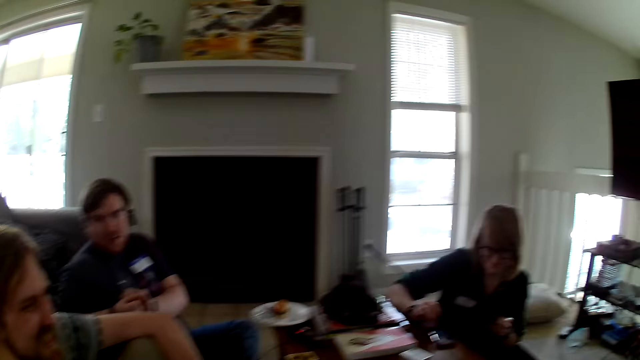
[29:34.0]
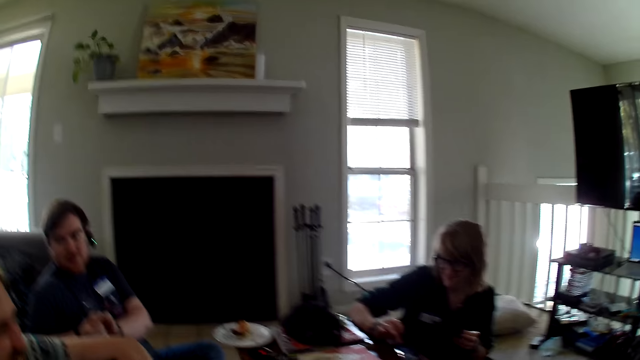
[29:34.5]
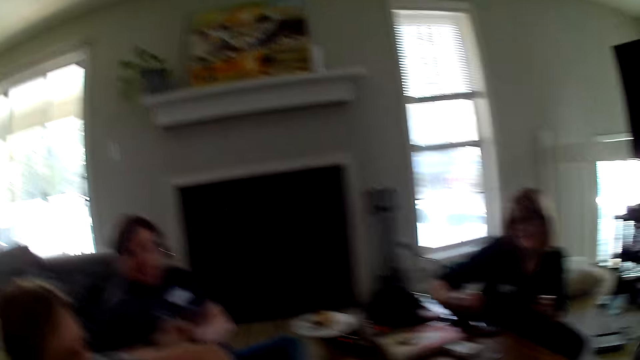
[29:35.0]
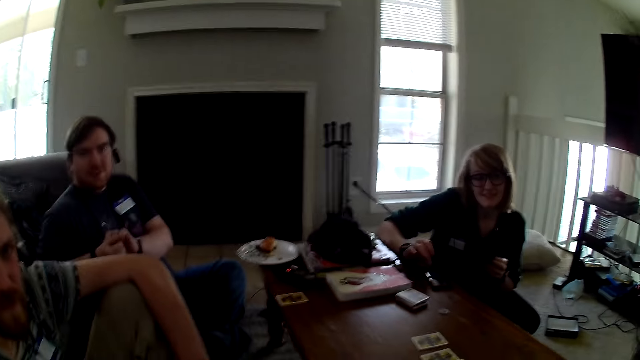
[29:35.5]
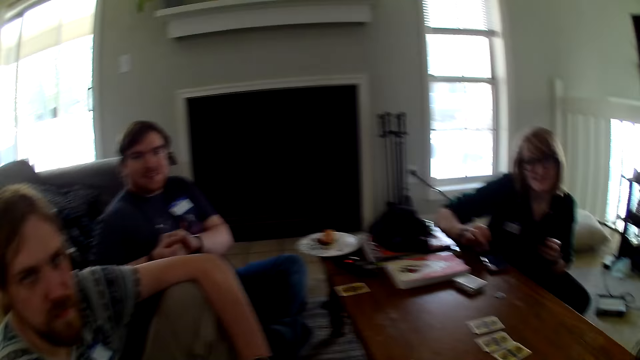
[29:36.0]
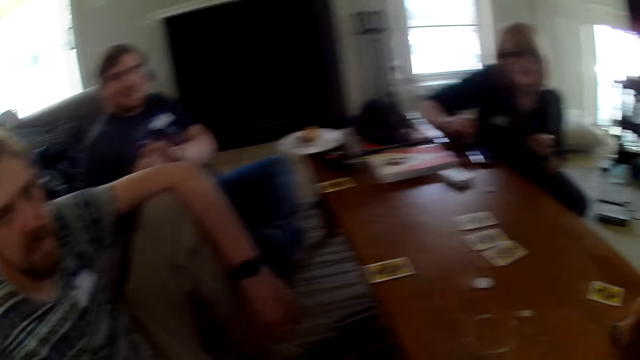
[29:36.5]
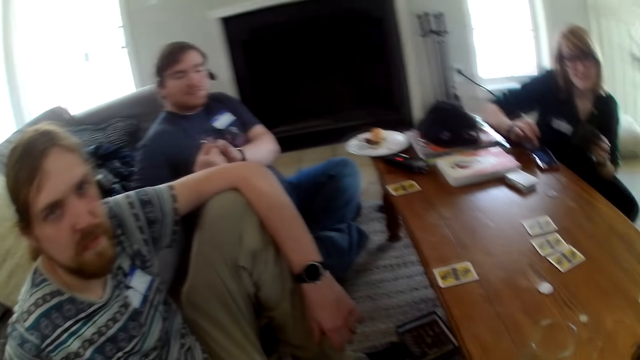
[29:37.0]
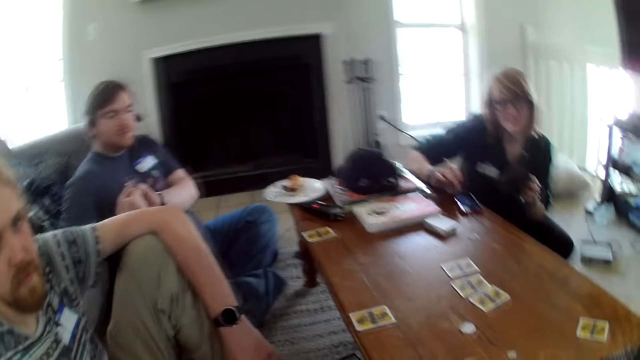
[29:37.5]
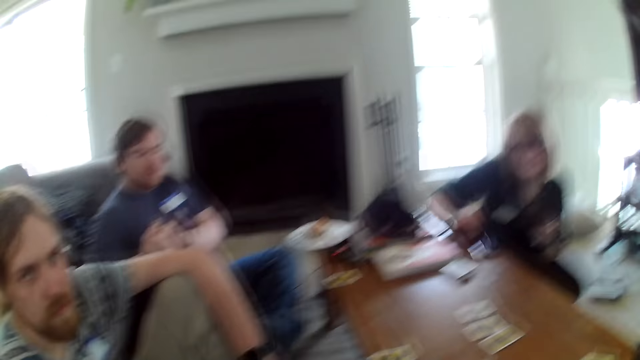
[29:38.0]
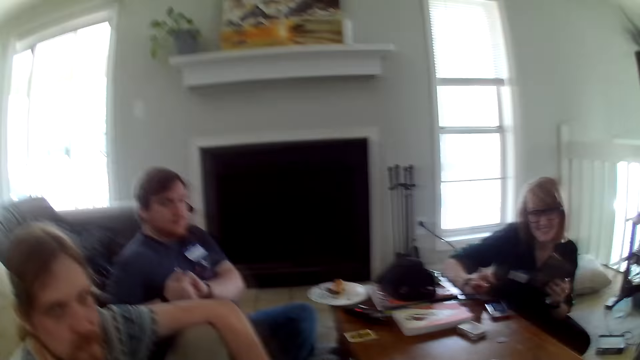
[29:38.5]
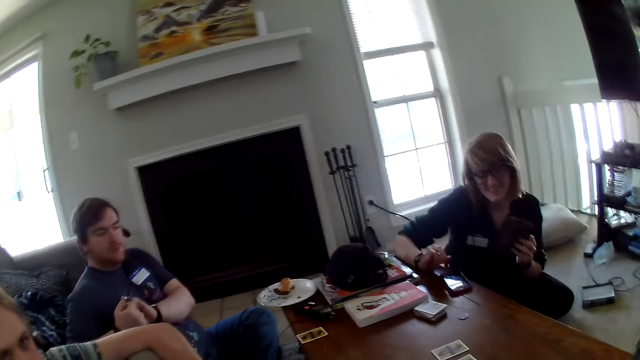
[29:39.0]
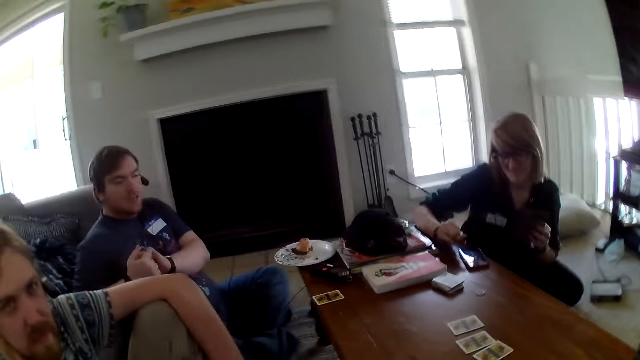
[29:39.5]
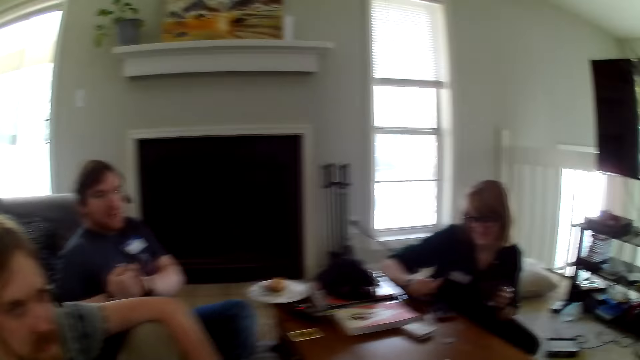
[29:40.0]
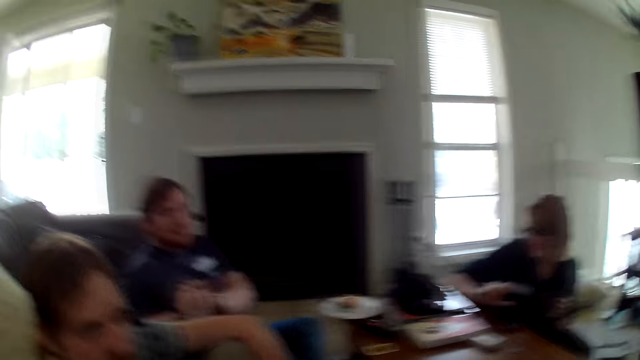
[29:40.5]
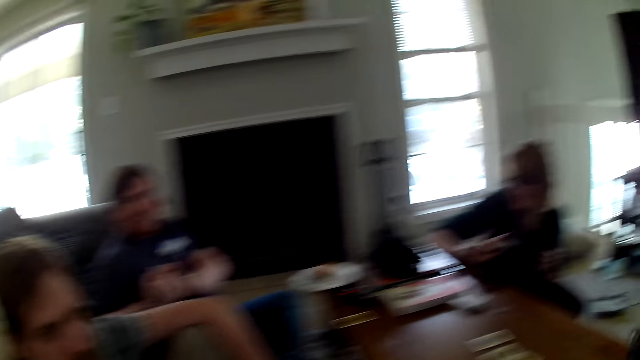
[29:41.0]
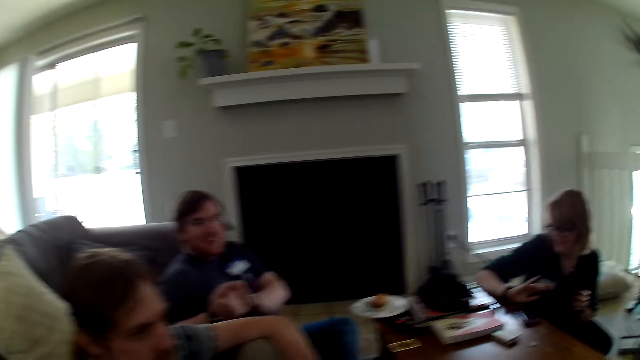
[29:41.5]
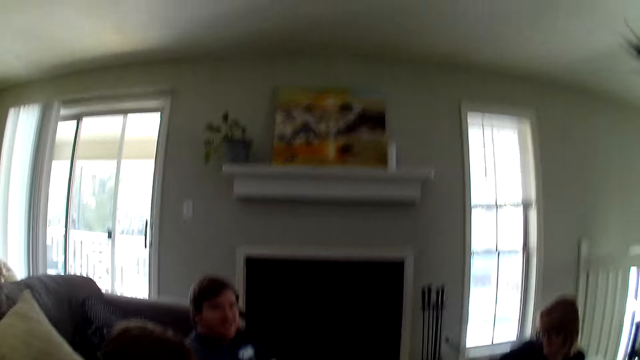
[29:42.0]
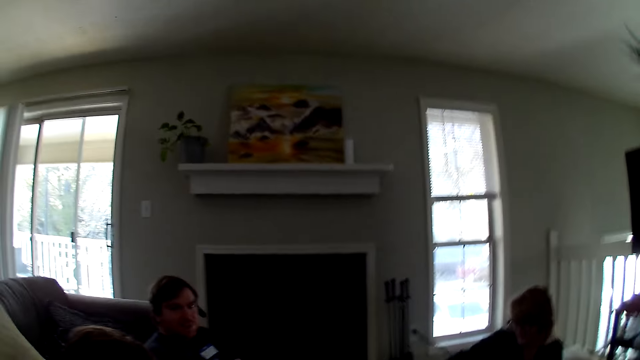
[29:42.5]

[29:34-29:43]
A woman operates the phone. The camera wearer talks with a man and another man.

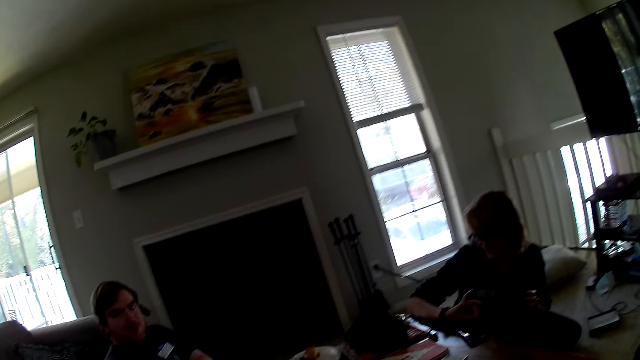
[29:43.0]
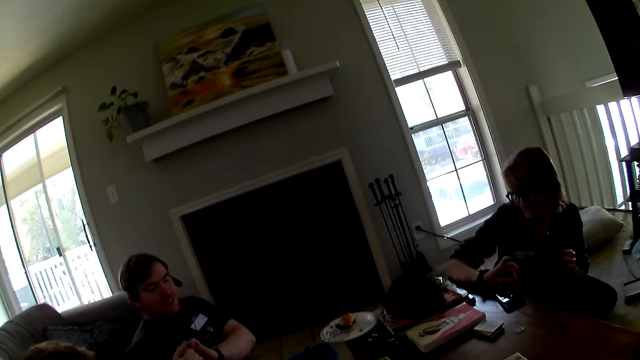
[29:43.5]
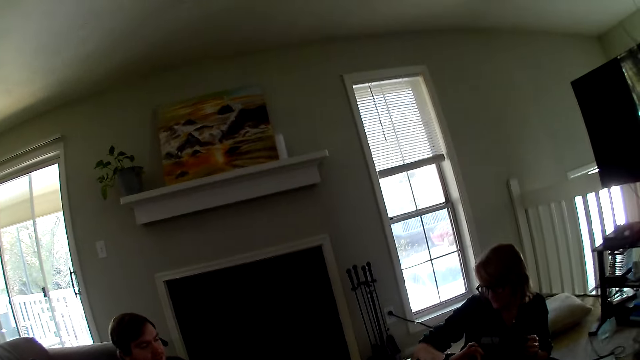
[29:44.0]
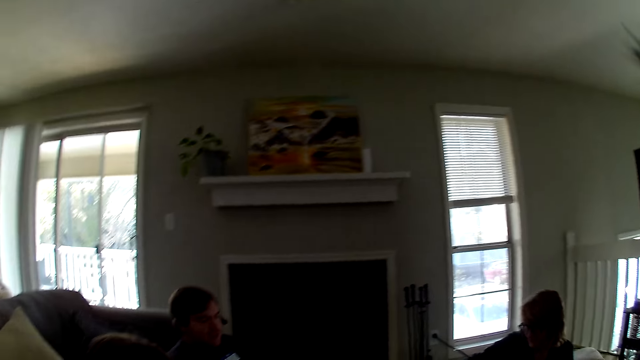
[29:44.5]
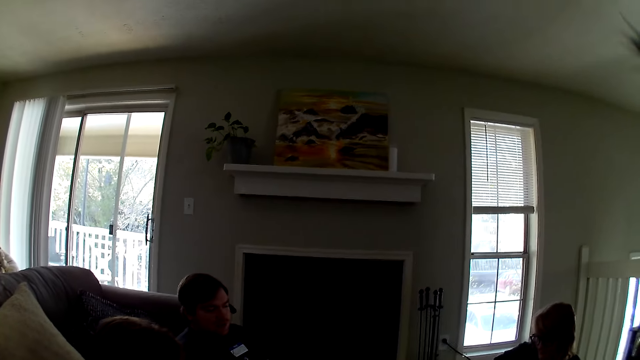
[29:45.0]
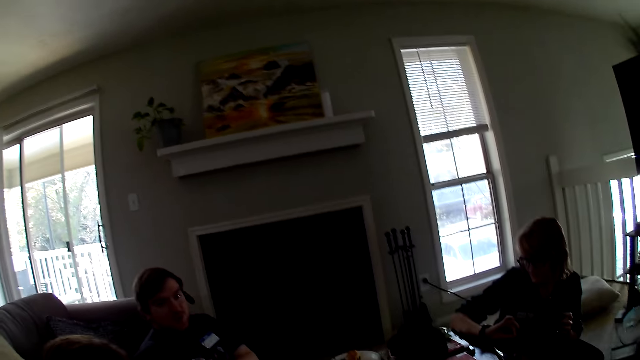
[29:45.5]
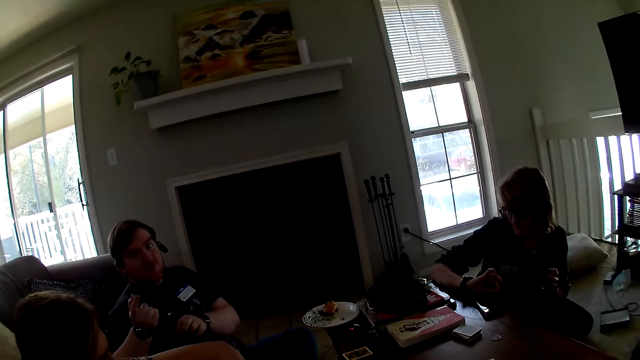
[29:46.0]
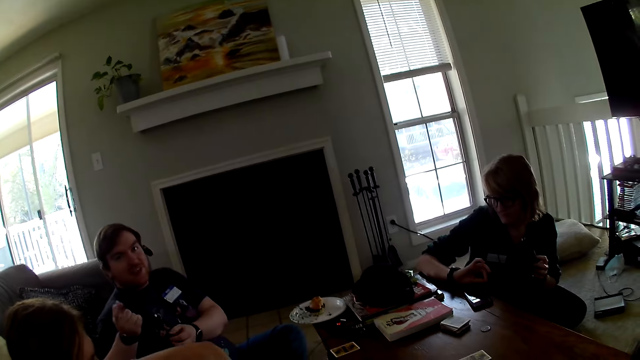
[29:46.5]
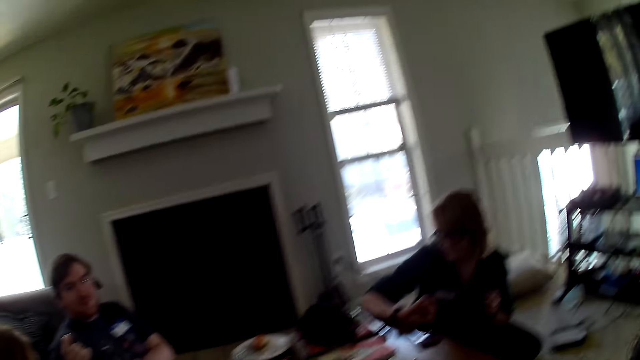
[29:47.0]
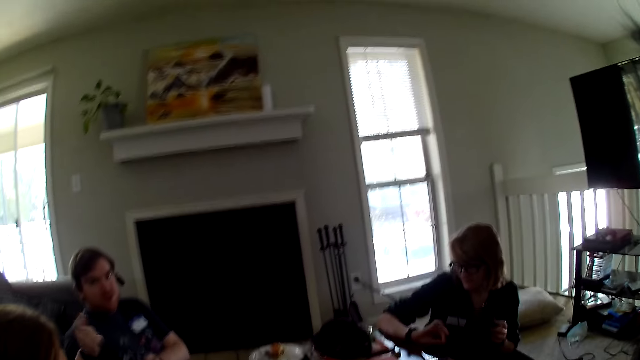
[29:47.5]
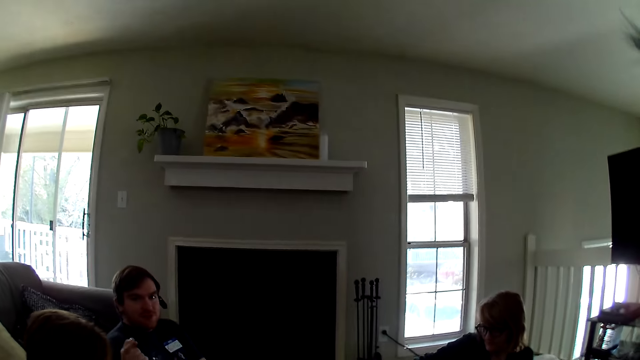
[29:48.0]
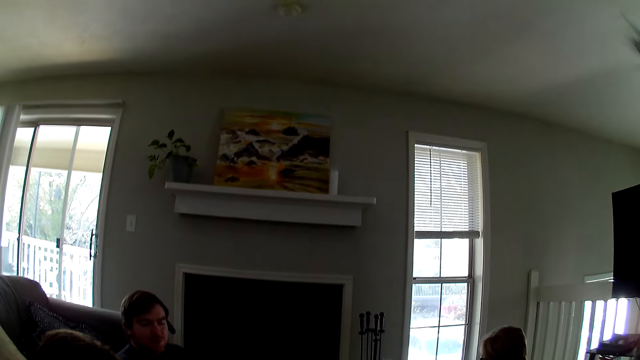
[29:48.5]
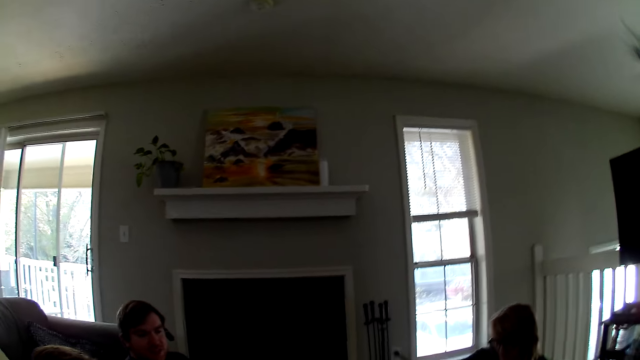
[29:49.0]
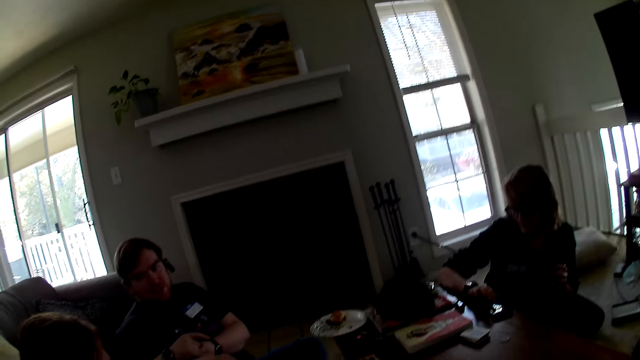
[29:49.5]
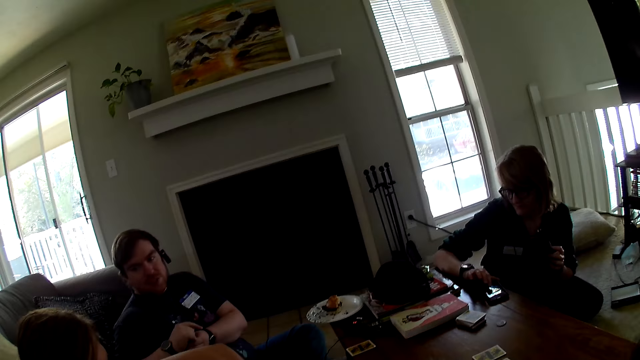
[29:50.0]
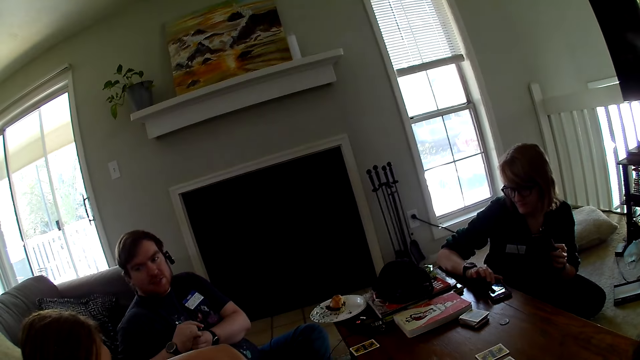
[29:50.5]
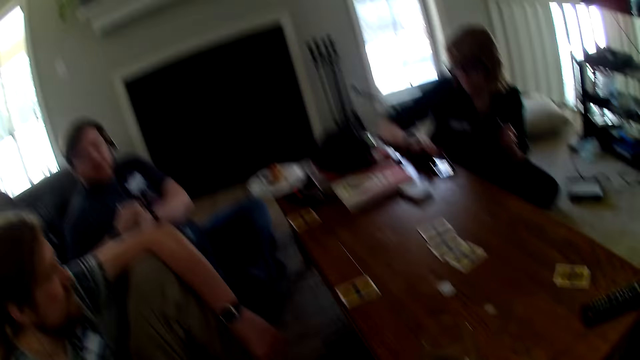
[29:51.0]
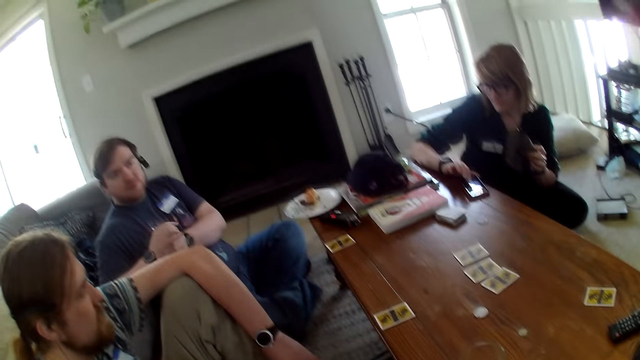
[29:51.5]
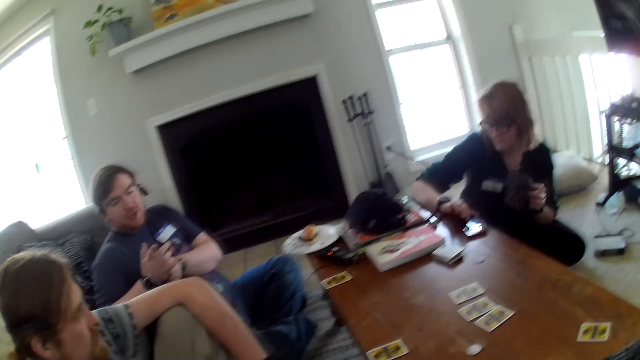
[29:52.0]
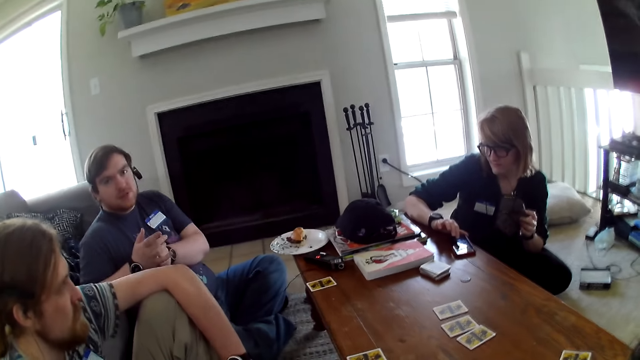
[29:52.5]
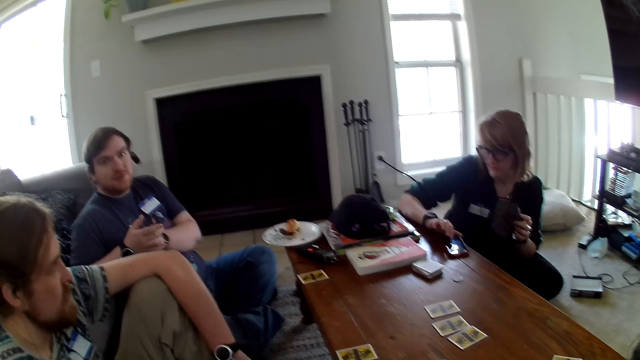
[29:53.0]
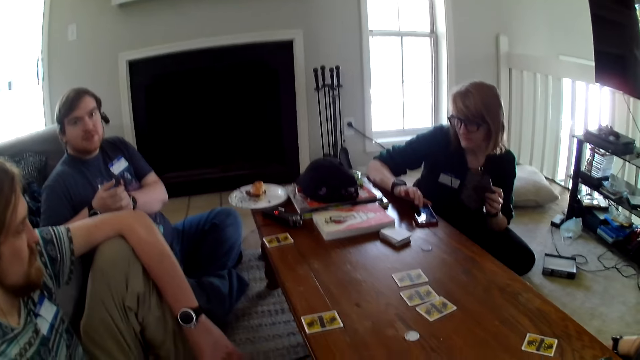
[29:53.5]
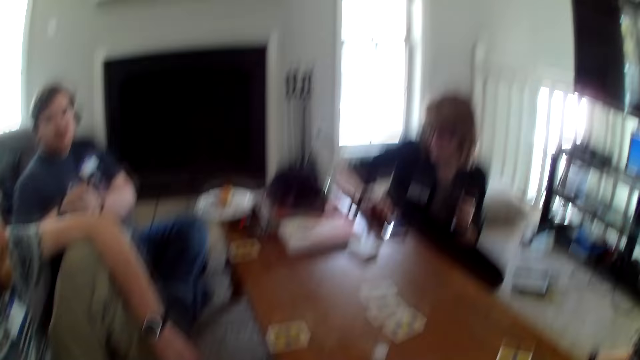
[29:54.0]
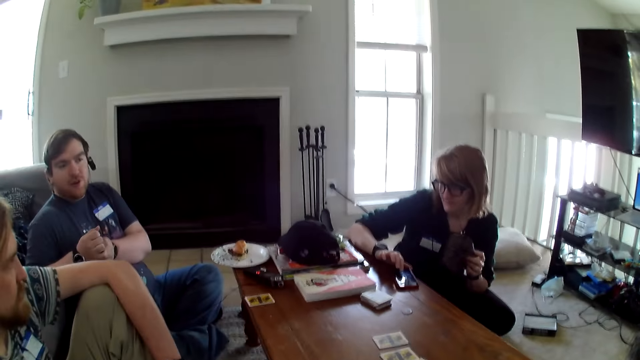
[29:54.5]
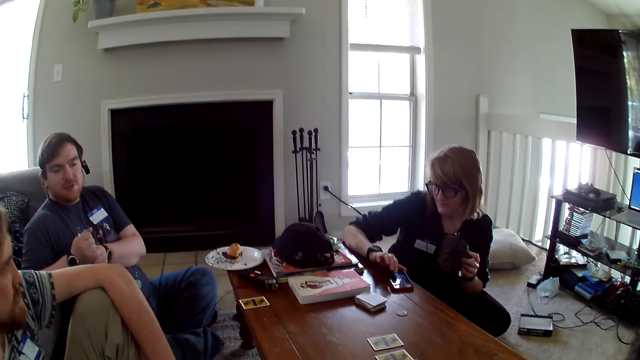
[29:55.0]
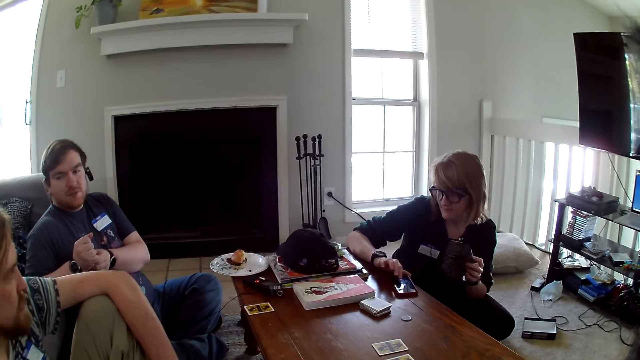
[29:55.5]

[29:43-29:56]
The camera wearer looks around the house. They look around. A man moves the hand.
